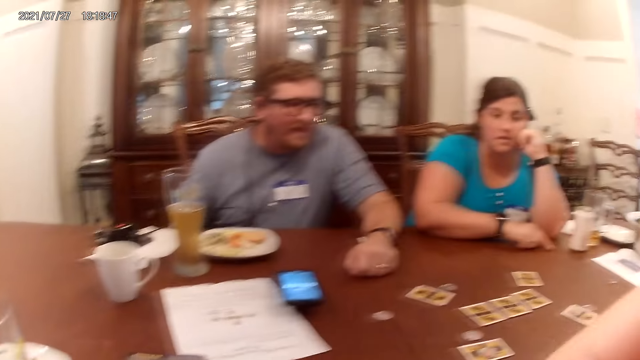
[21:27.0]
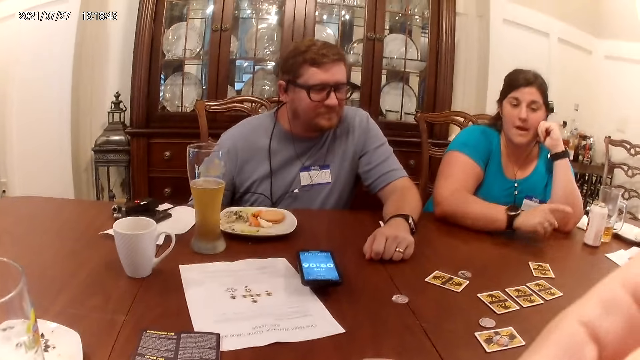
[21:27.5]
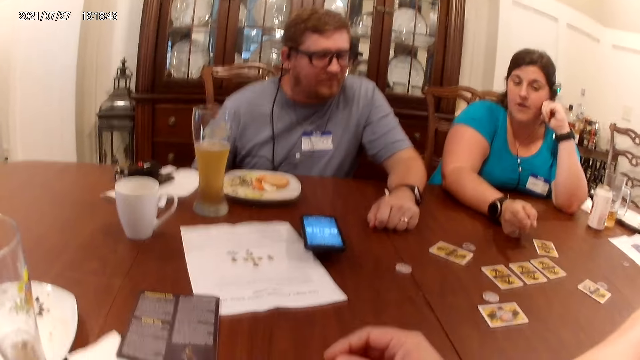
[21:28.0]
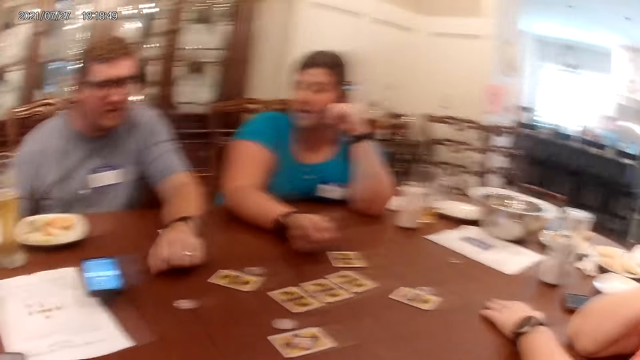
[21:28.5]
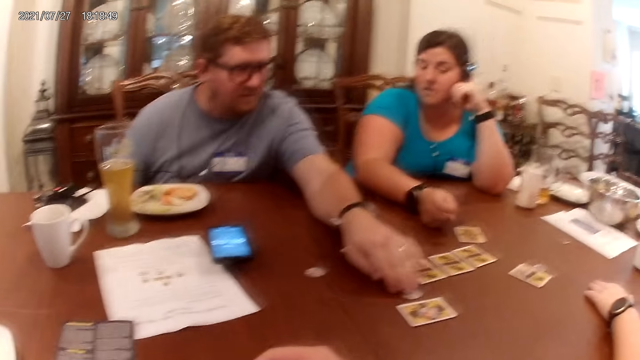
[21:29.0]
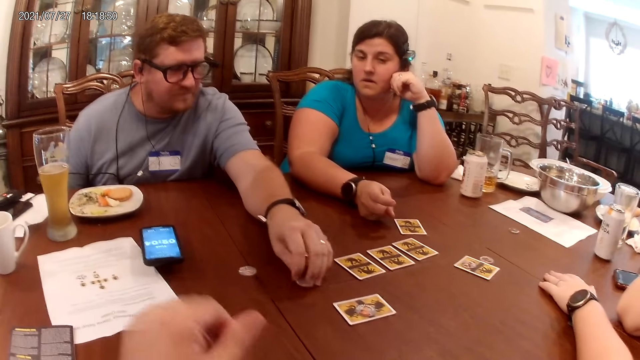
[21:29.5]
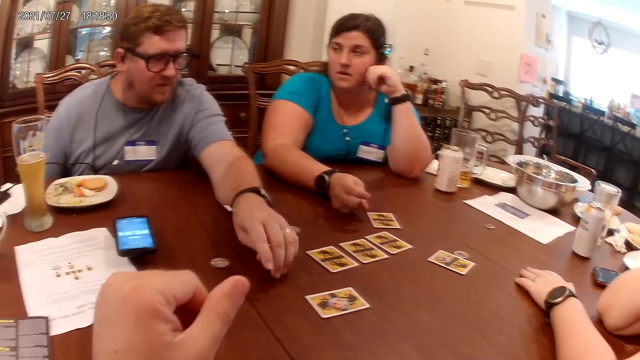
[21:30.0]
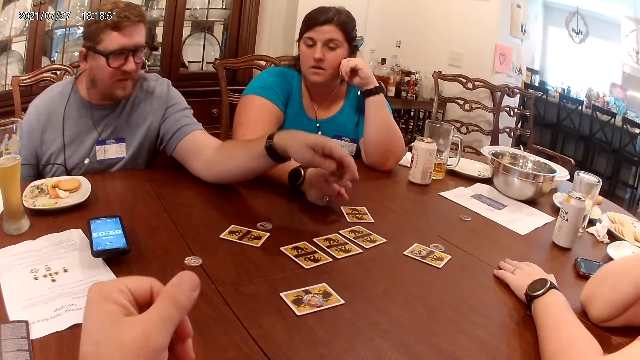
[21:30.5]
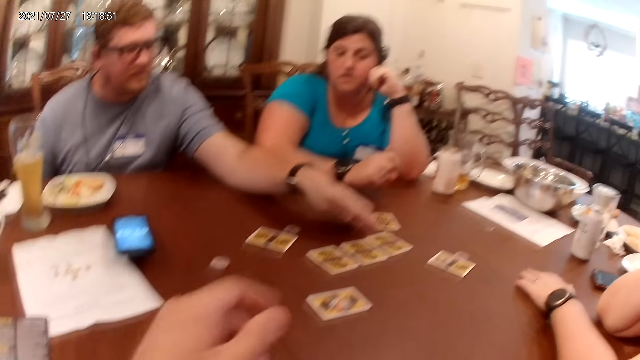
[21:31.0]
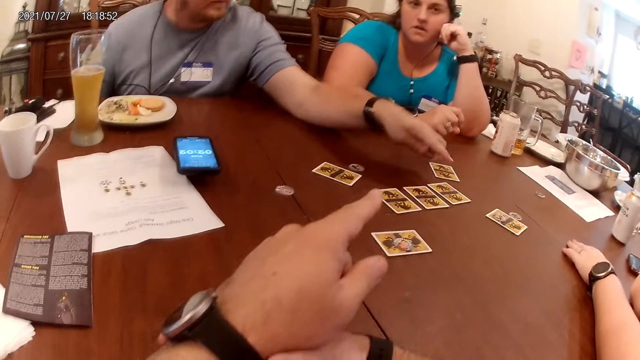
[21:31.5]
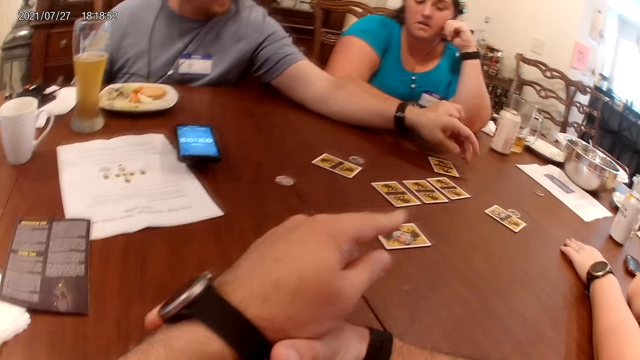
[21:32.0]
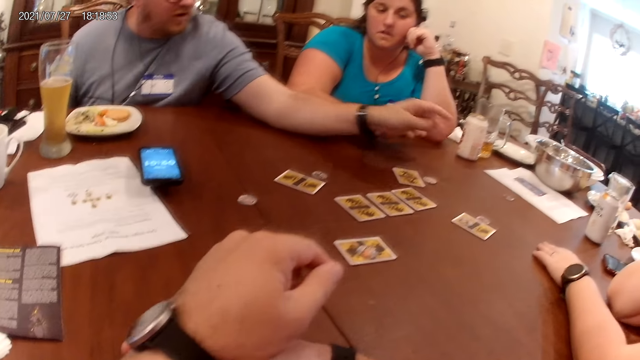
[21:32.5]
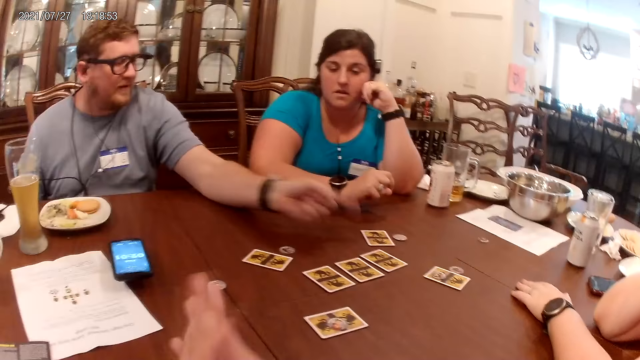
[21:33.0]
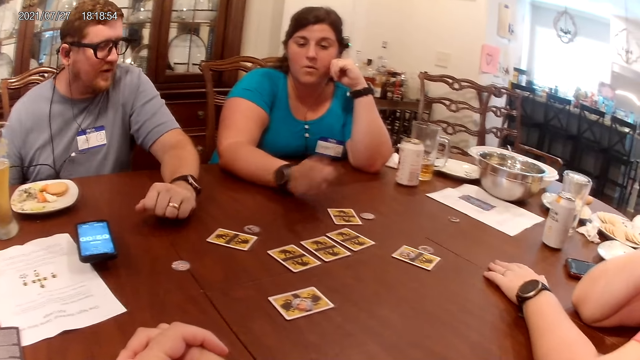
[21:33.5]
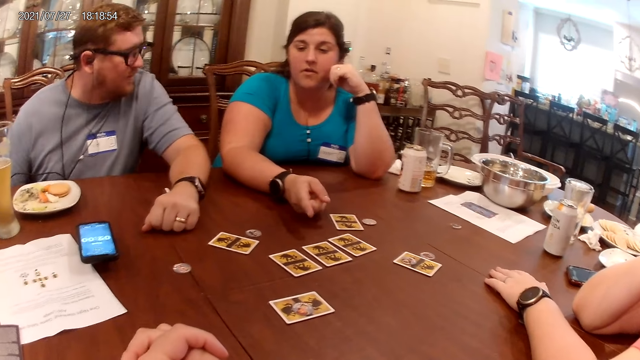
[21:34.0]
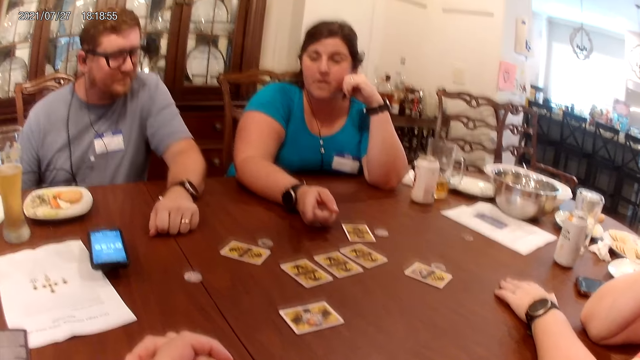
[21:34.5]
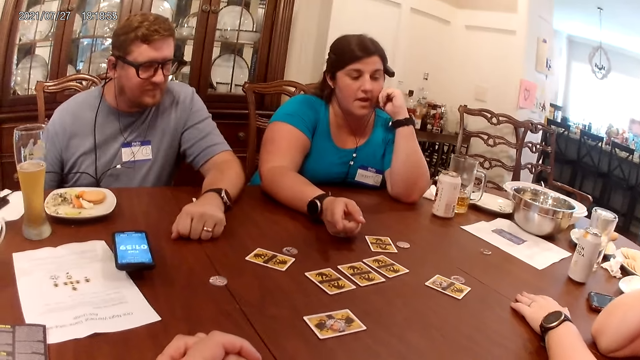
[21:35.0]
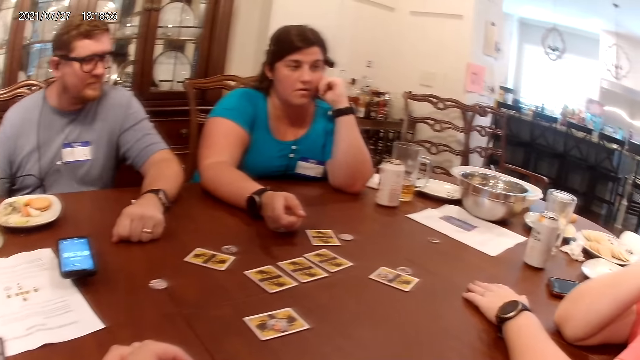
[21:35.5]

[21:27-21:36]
The man picks up the token from the table with his left hand. The man points at the table with his left hand. The man places the token on the table with his left hand.

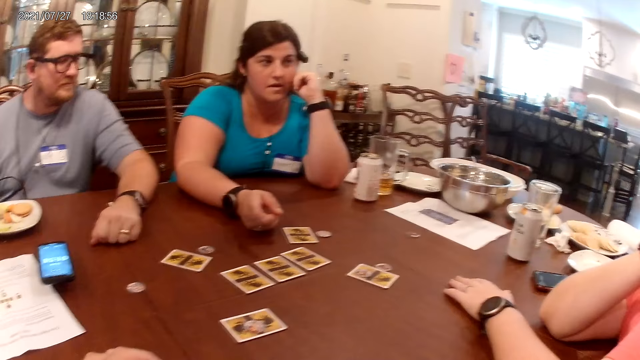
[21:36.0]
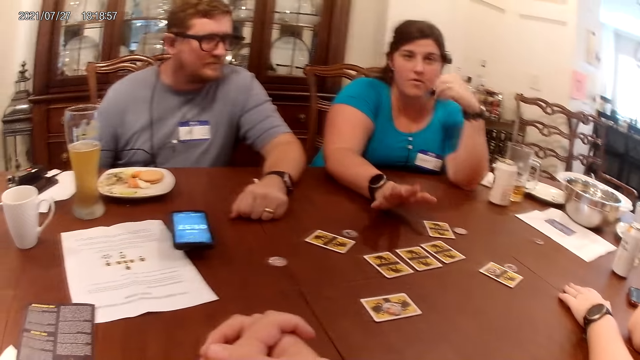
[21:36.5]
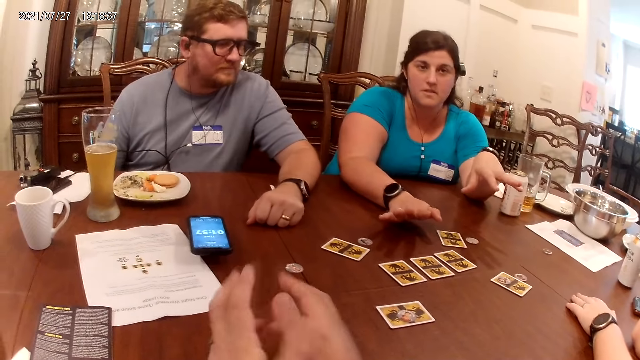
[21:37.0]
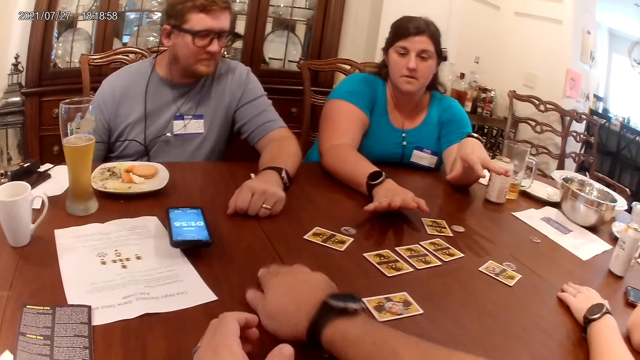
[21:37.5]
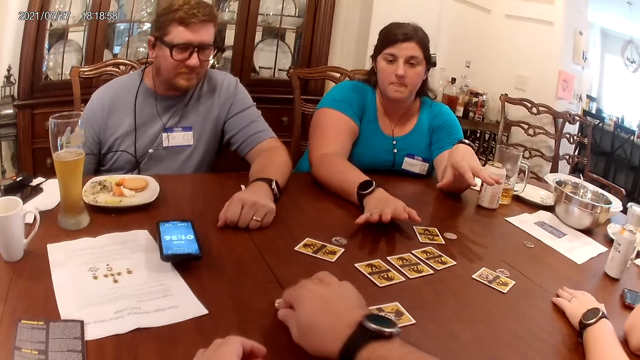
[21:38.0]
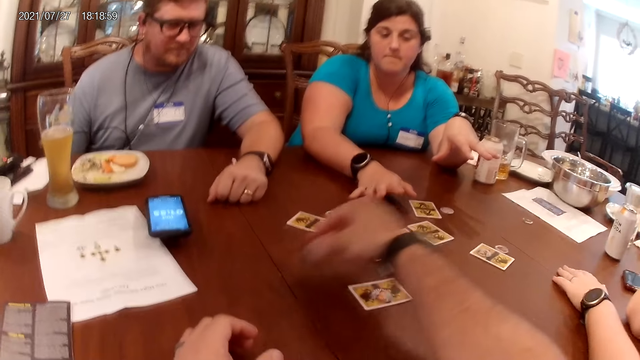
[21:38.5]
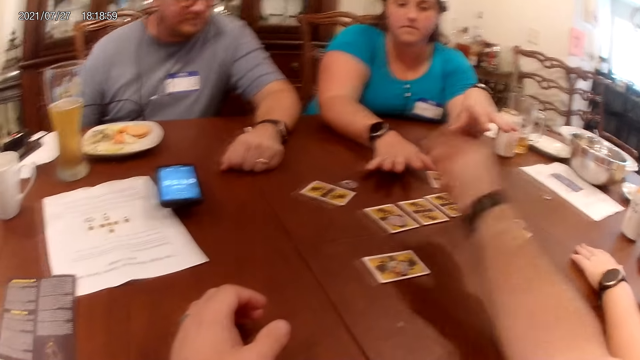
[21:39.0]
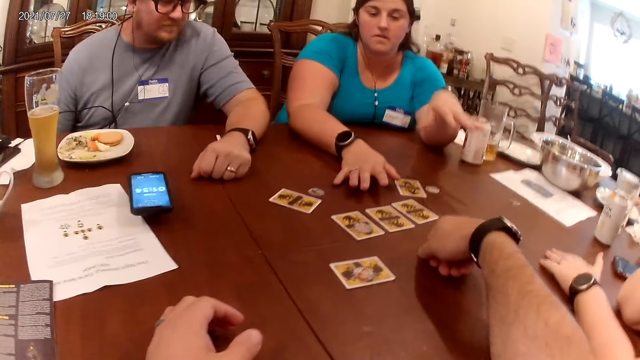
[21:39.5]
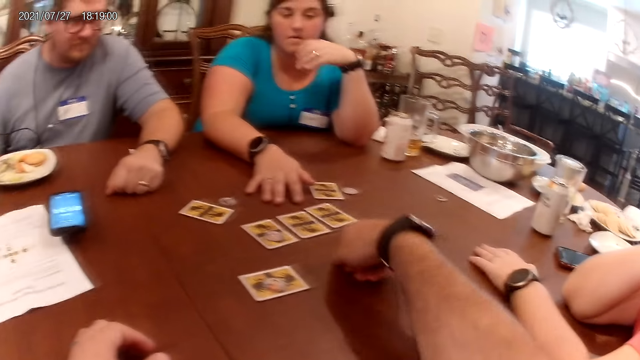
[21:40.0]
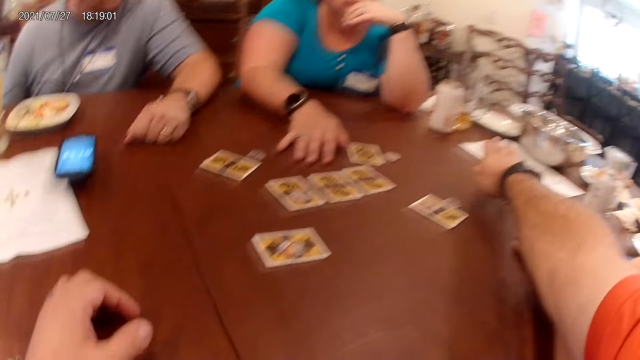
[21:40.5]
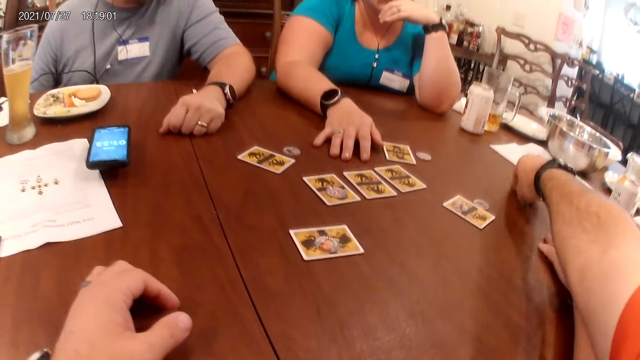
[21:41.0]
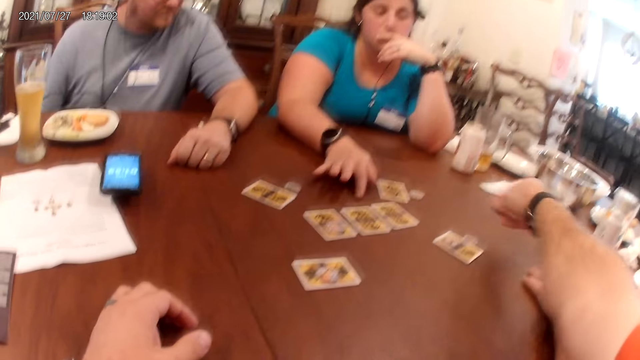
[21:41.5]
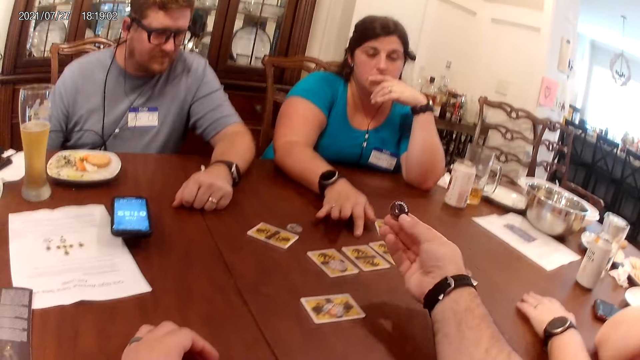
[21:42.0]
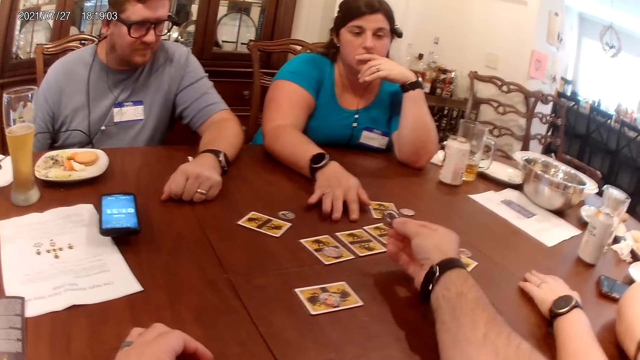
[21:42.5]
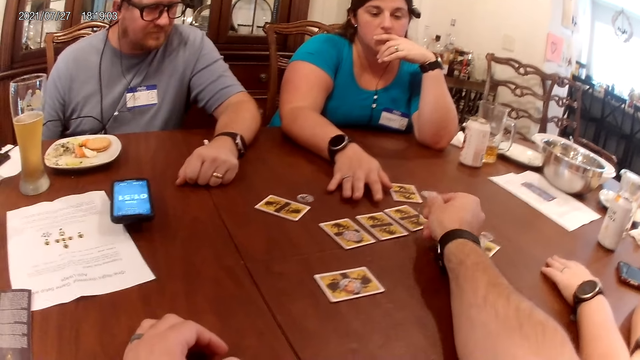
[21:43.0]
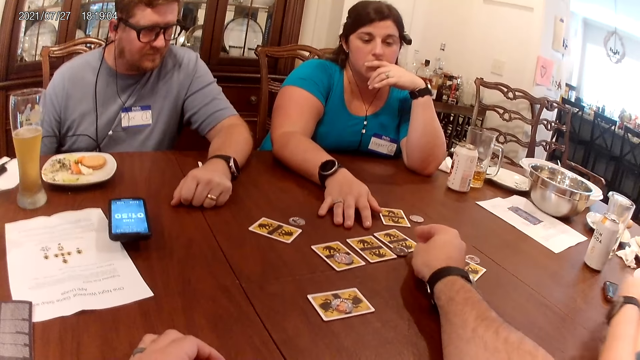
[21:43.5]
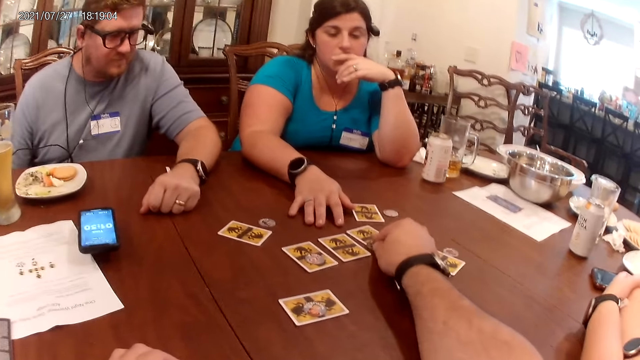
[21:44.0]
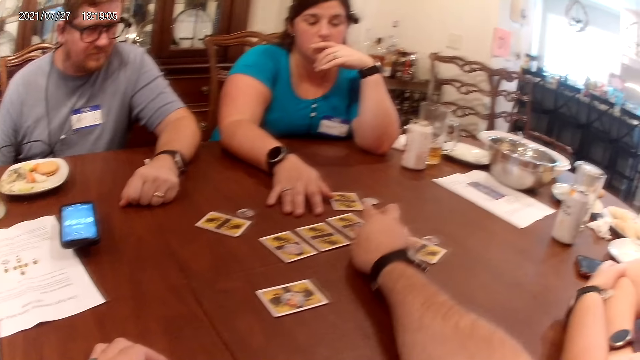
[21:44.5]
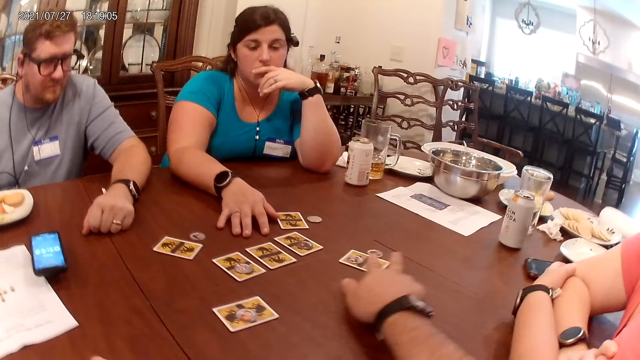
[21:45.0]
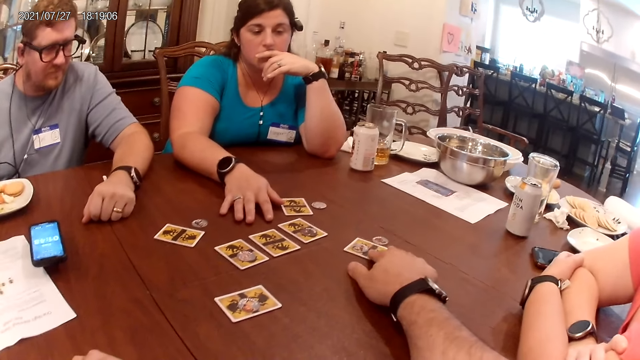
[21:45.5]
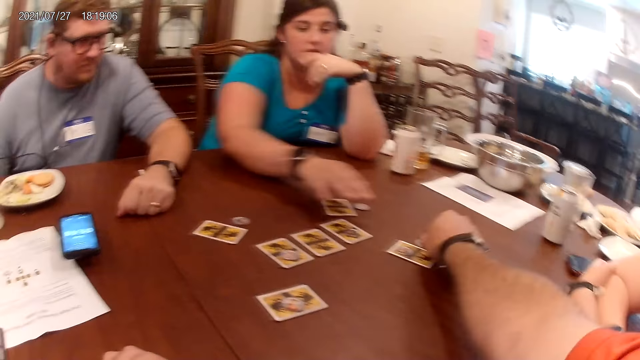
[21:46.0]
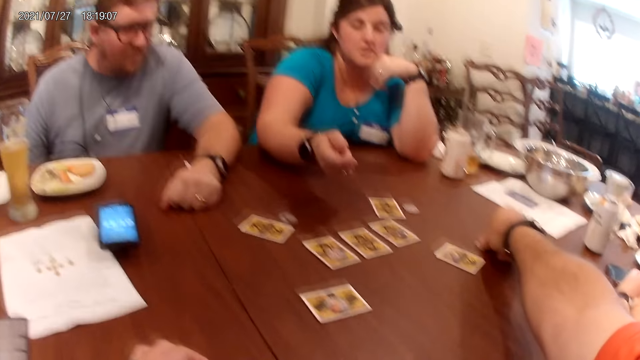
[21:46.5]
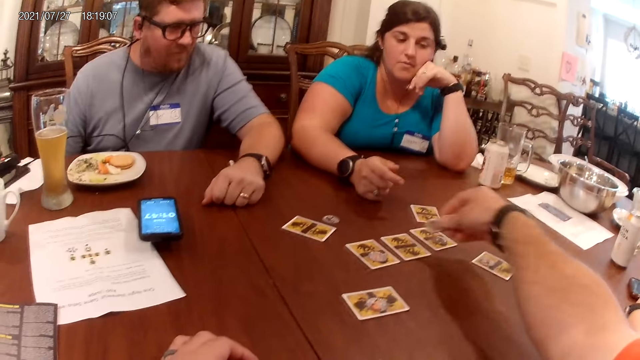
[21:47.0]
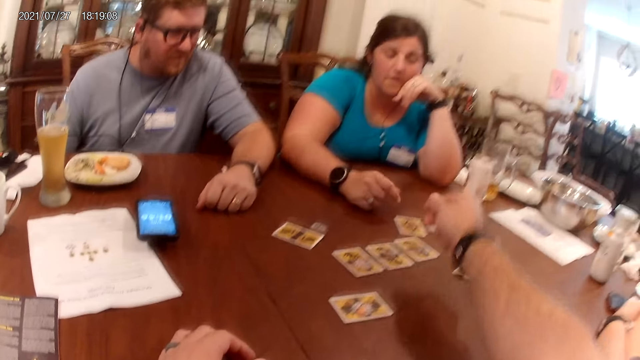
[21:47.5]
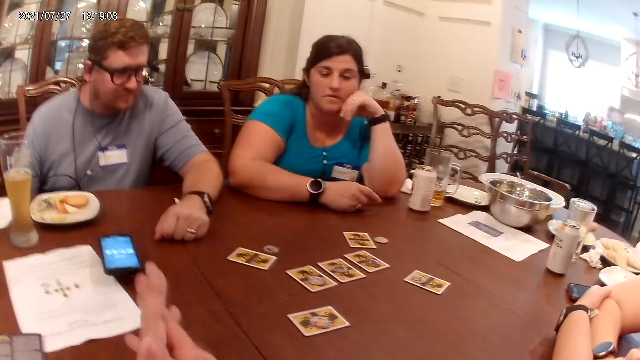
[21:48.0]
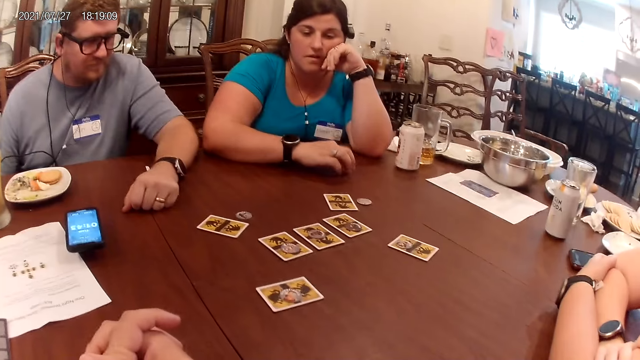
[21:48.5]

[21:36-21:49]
The camera wearer picks up a token from the table with his right hand. He places the token on a card on the table with his right hand. He picks up the token from the table with his right hand. He drops the token on the table with his right hand. He moves the token on the table with his right hand. He picks up the token from the table with his right hand. He drops the token on the table with his right hand.
